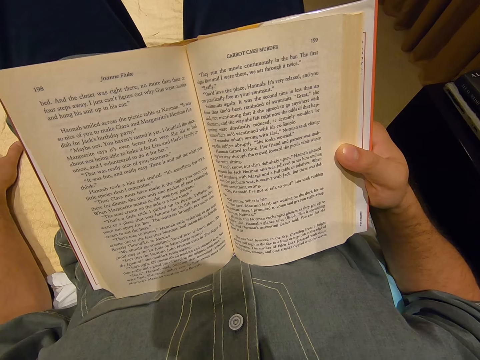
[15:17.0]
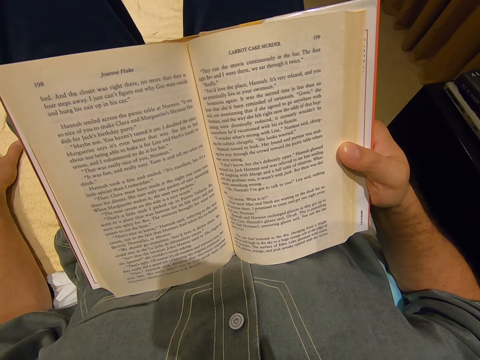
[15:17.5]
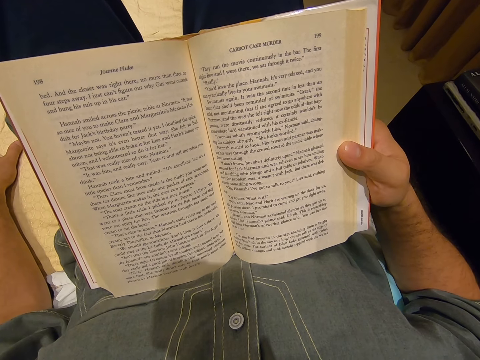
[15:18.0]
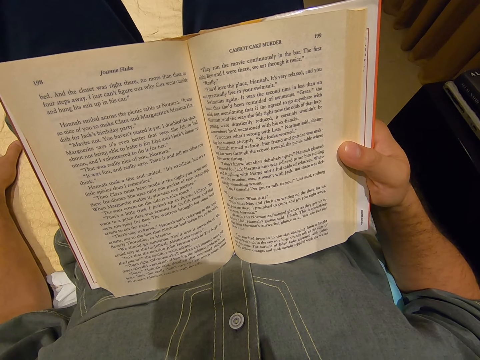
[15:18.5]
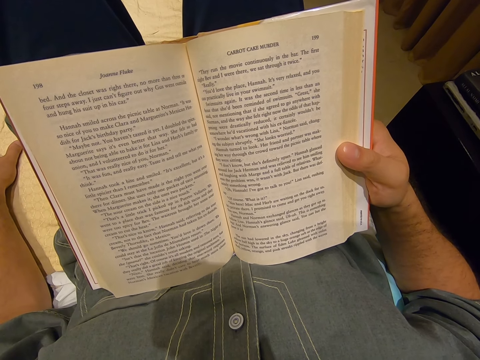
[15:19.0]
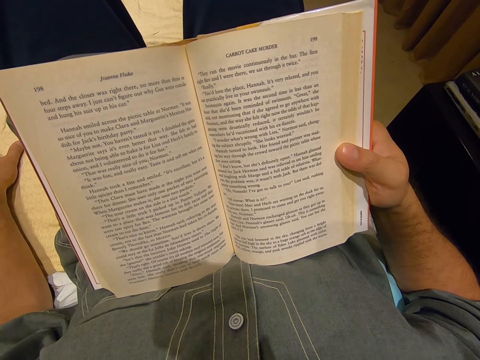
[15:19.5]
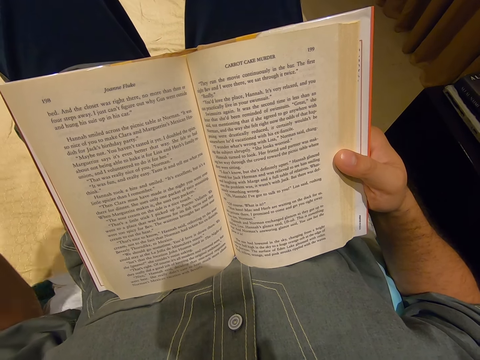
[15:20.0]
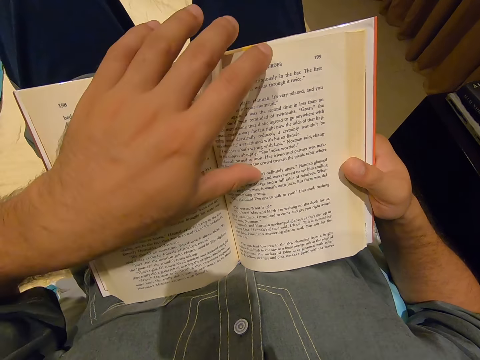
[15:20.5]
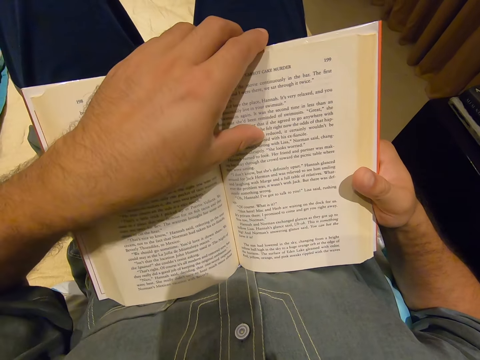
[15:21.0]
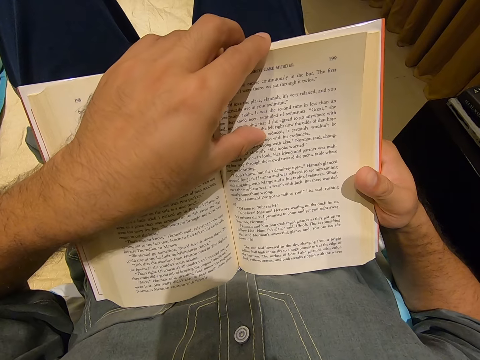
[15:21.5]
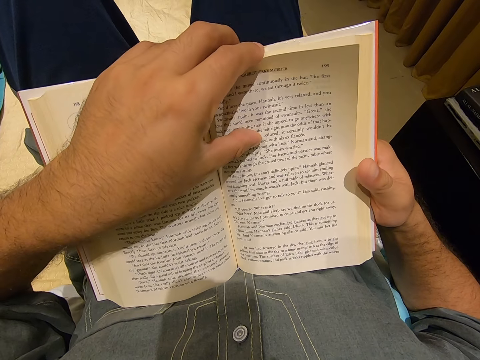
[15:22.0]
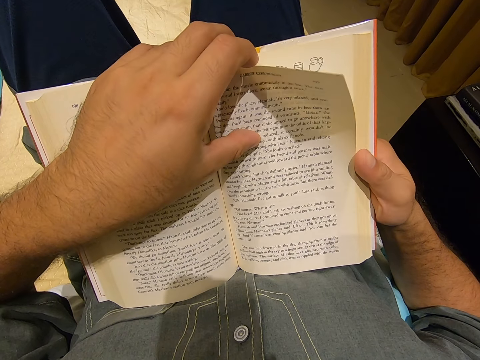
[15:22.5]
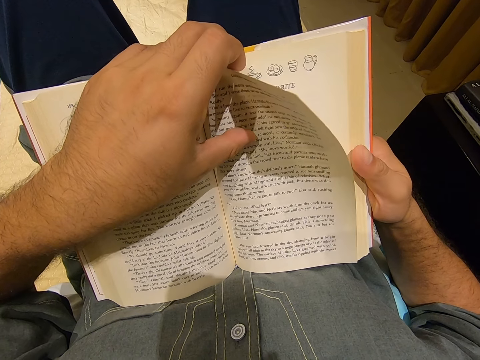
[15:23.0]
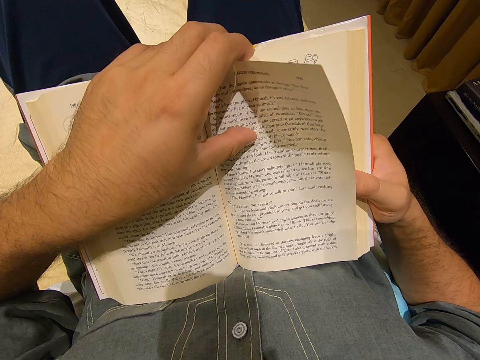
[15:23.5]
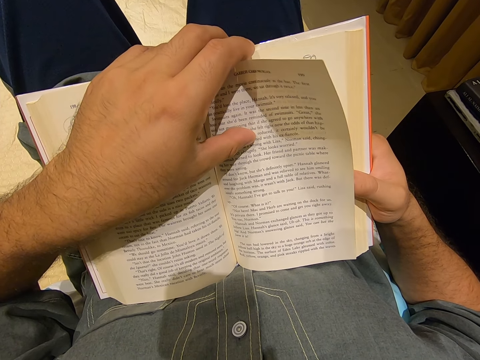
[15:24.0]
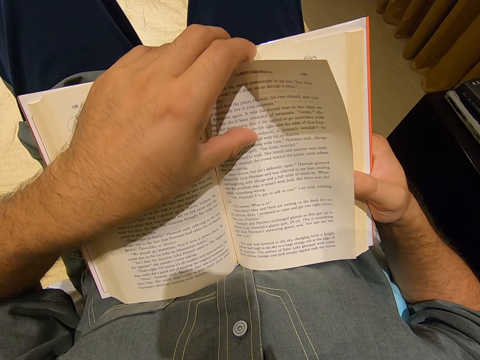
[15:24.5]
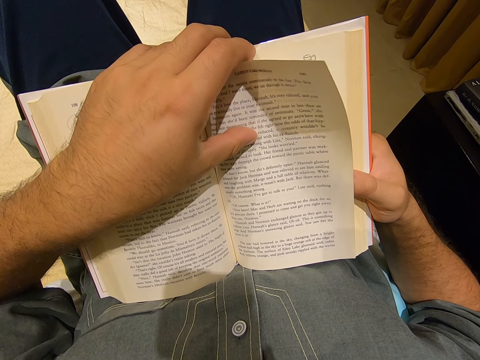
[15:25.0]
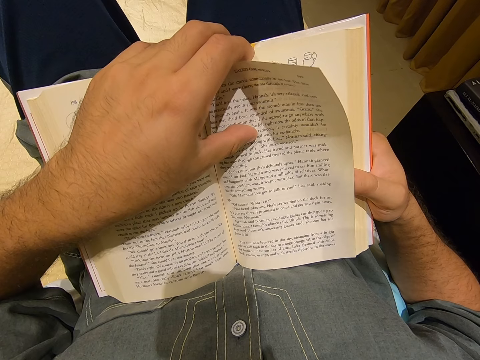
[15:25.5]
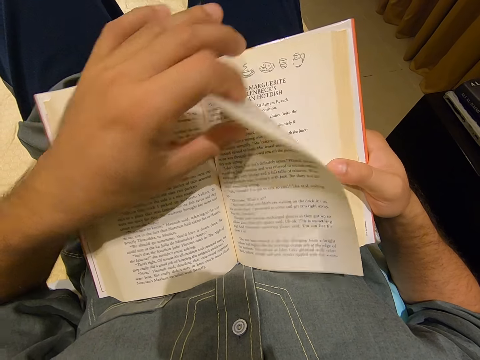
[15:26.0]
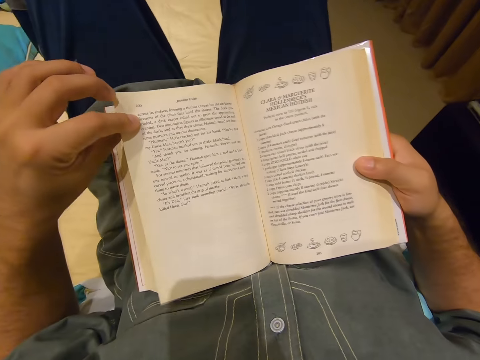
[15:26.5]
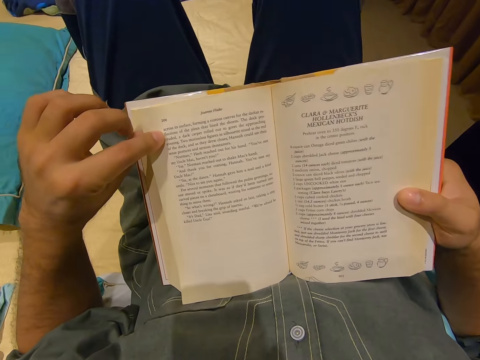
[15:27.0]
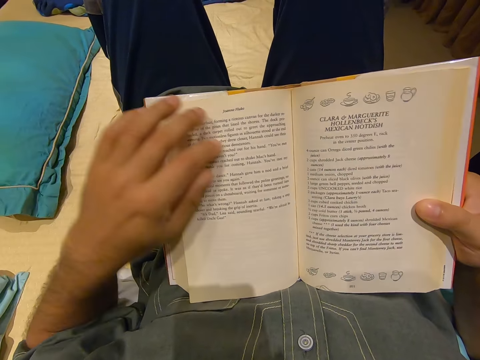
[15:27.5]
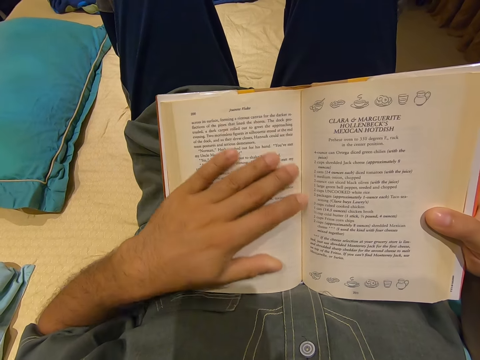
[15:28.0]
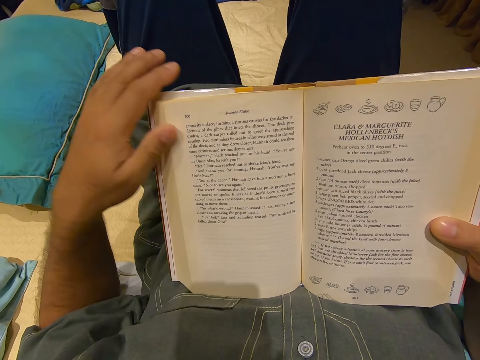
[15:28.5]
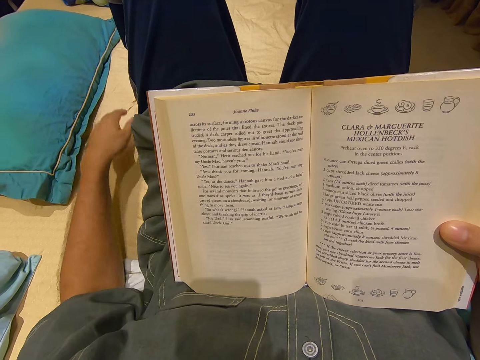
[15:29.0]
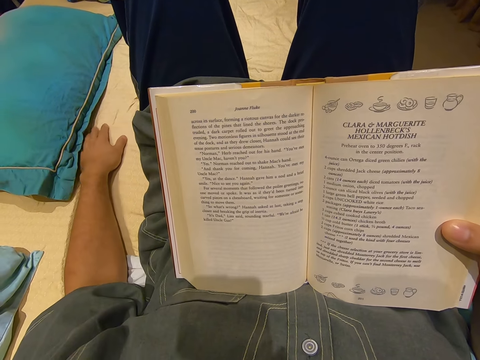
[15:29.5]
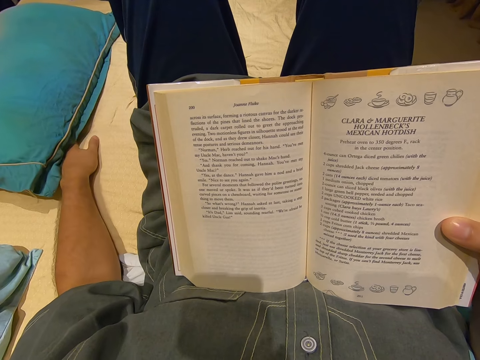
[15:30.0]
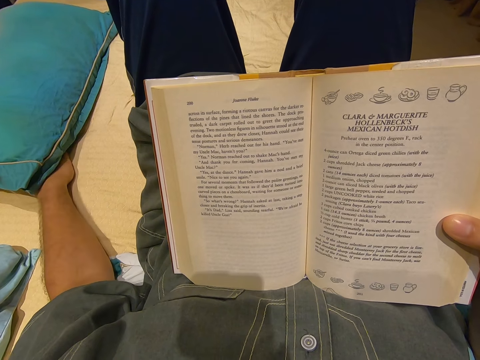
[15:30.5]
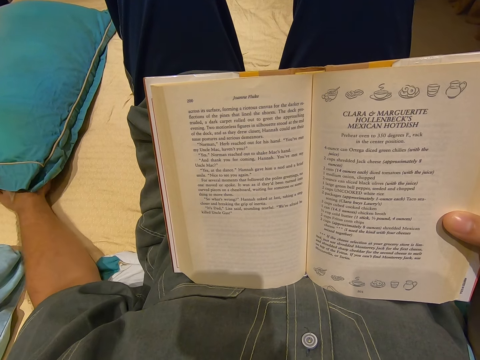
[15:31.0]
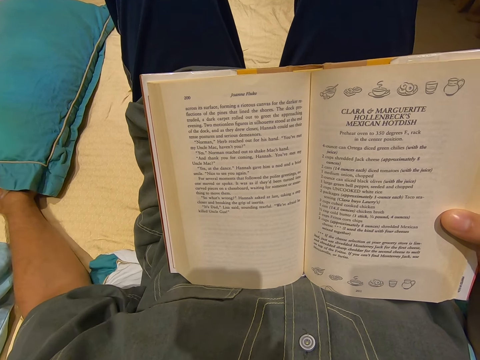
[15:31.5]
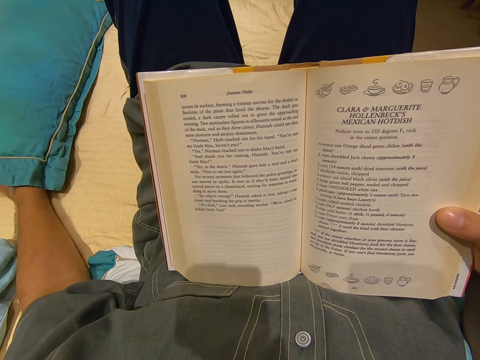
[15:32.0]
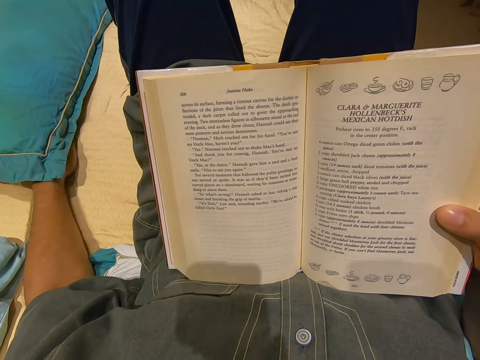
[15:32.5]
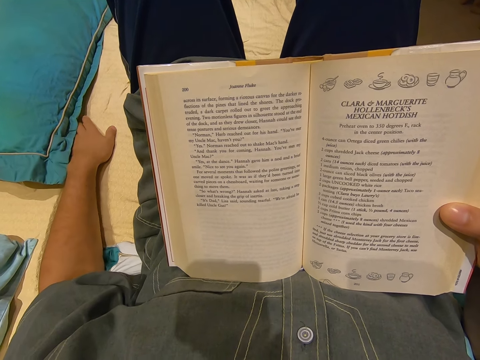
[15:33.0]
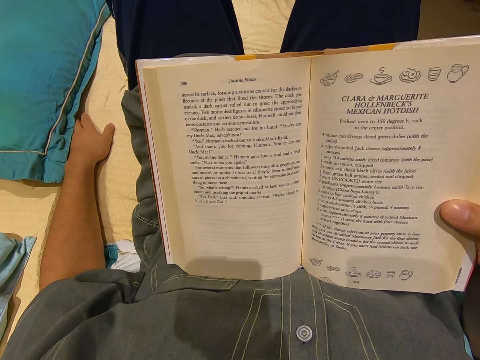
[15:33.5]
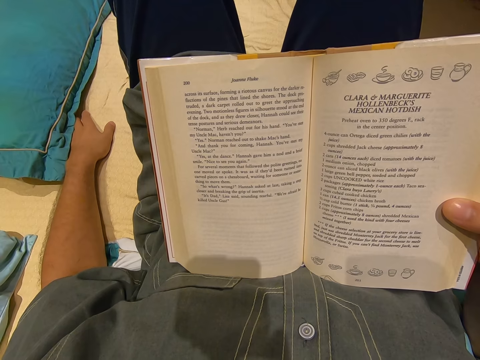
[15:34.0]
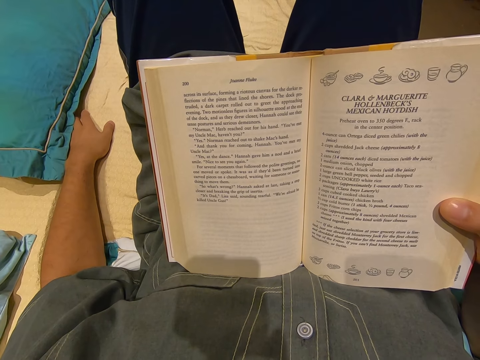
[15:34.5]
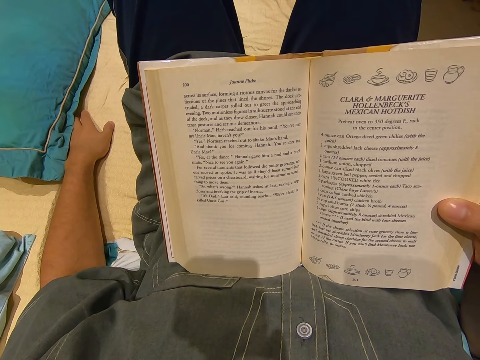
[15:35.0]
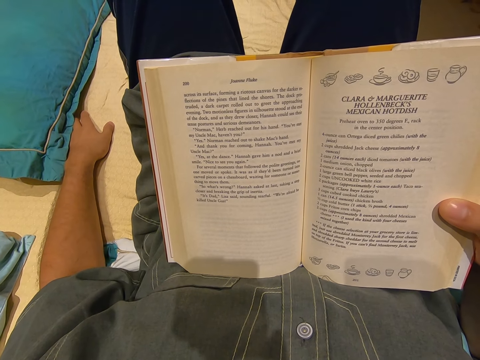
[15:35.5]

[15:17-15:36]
The camera wearer lifts up his hand. He flips the page and holds the page. He puts down his thumb. He flips the page. He passes his hand through the page. He lifts up his hand. He puts his hand on the bed. He puts his hand under the pillow.

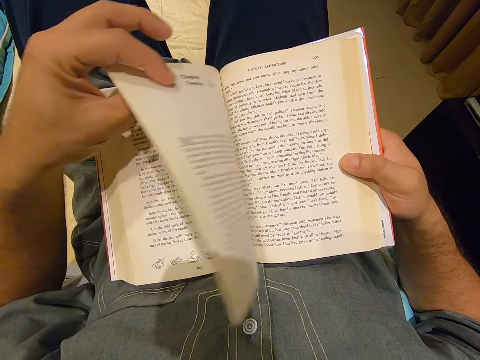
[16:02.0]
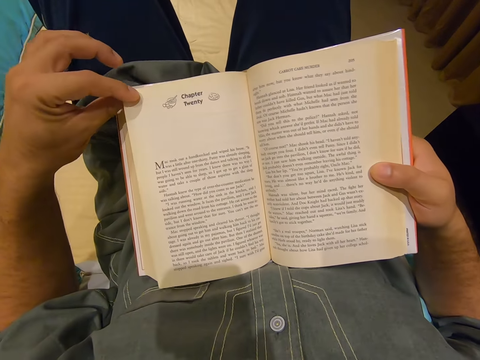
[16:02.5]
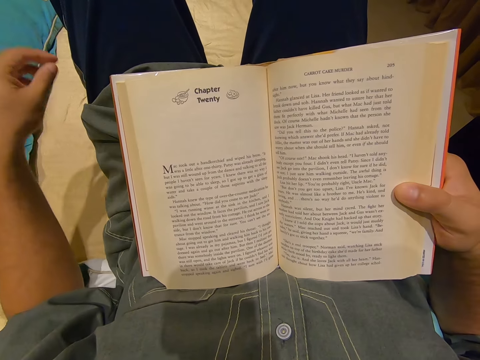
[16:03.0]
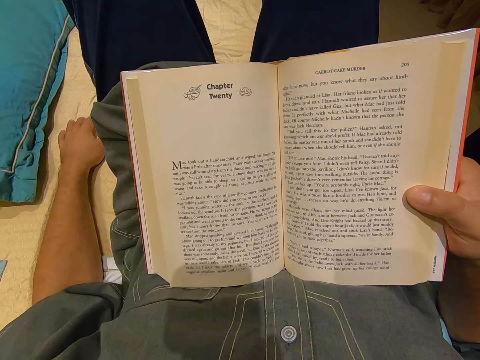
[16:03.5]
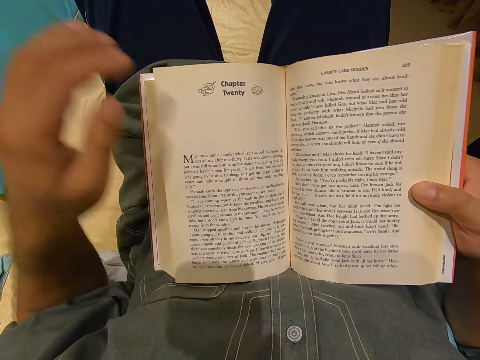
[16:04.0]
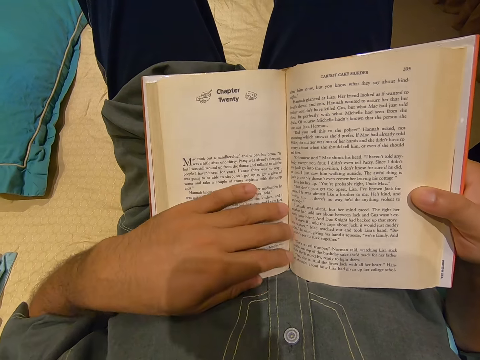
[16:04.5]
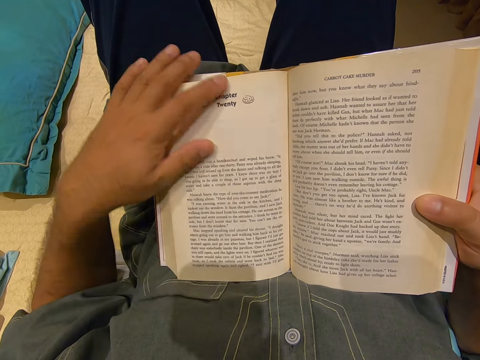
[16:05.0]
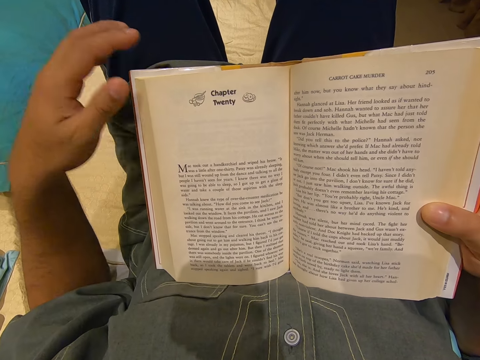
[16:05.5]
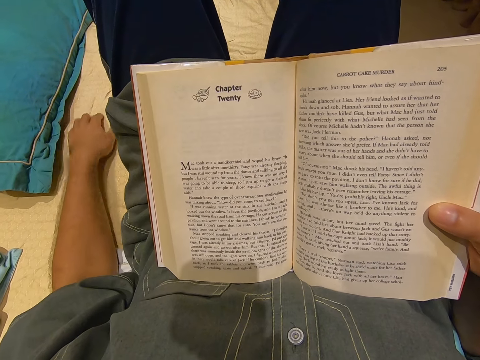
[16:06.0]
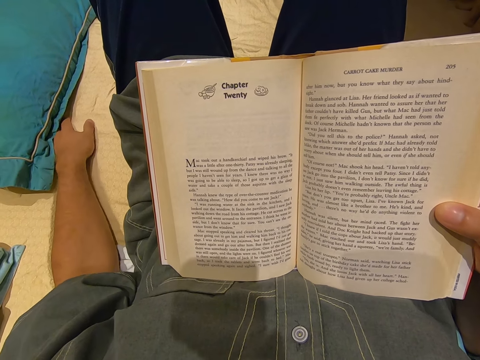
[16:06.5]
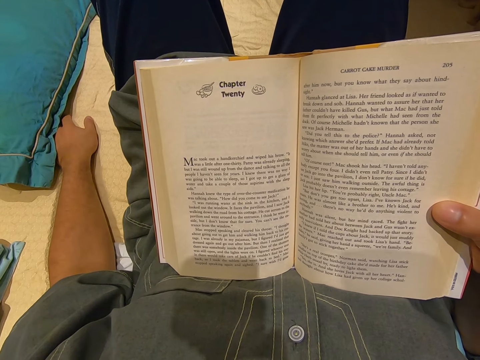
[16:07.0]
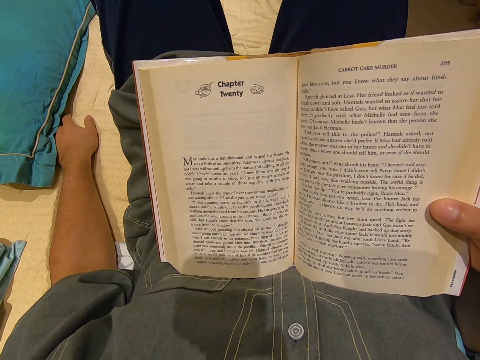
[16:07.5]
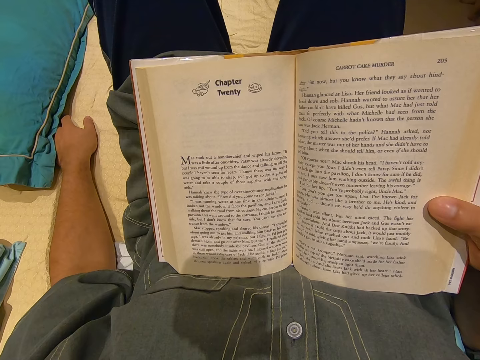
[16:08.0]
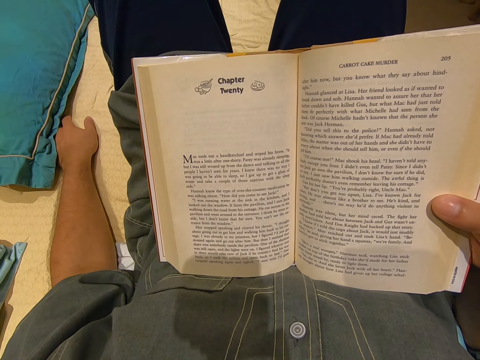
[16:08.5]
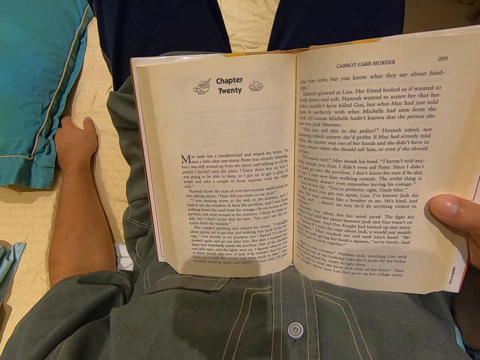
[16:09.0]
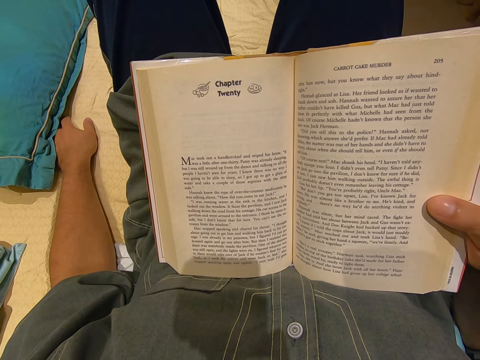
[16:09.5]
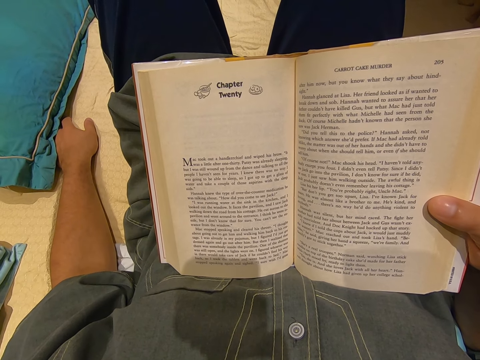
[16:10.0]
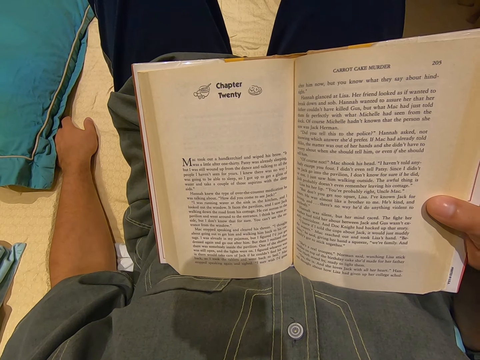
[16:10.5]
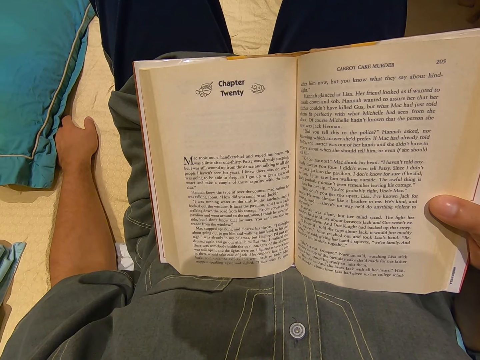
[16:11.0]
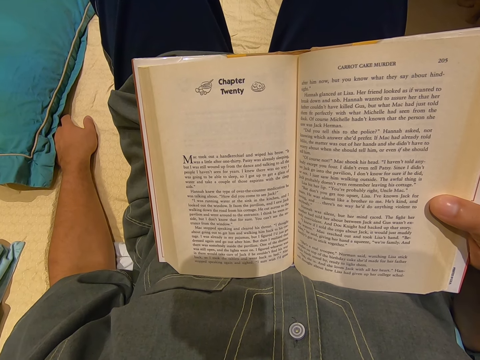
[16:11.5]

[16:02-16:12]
The camera wearer flips a page. He puts his hand on the bed. He touches the book. He puts his hand on the bed.
